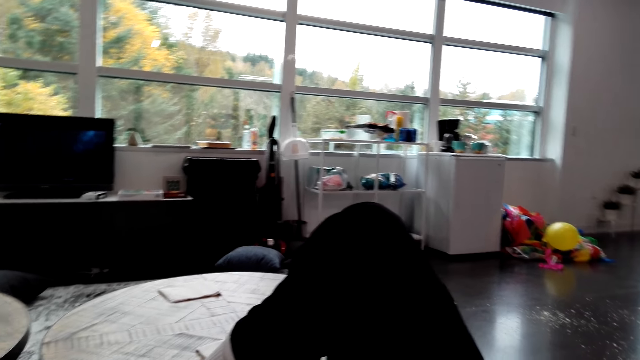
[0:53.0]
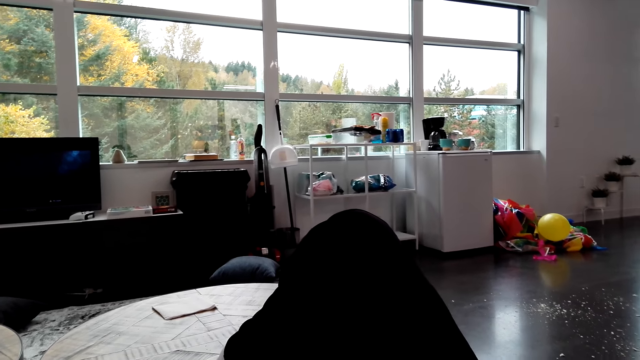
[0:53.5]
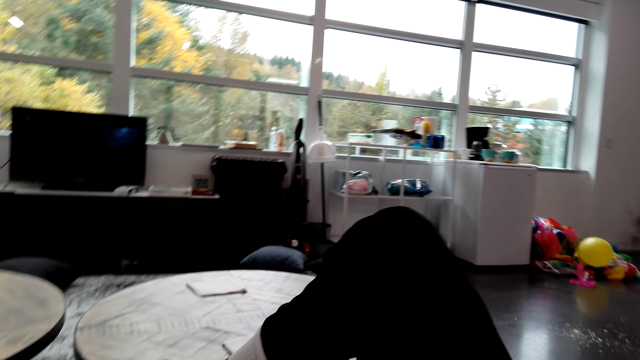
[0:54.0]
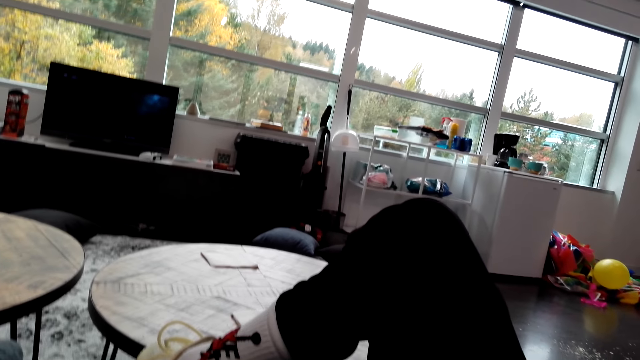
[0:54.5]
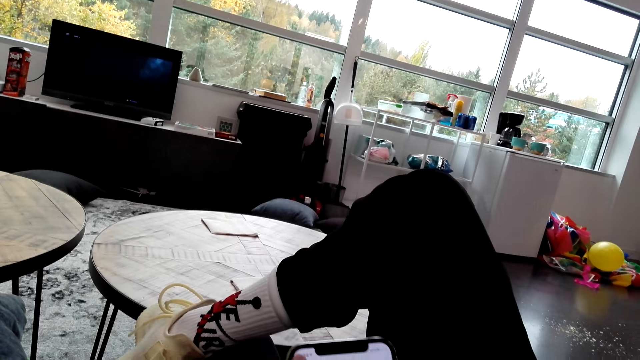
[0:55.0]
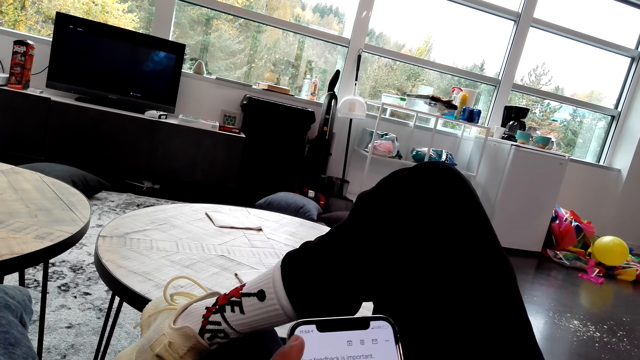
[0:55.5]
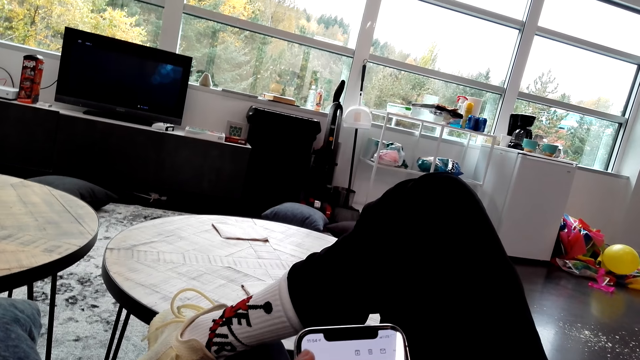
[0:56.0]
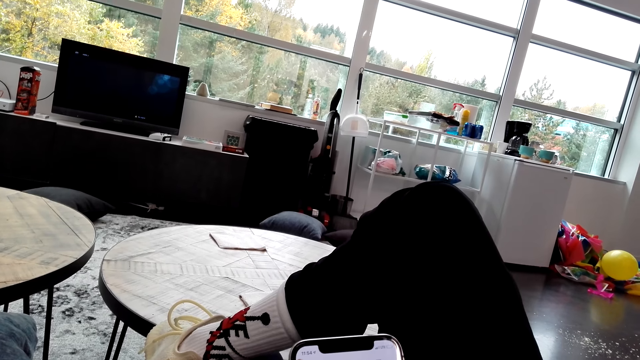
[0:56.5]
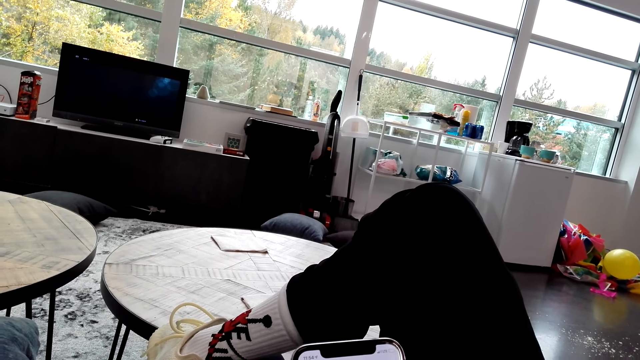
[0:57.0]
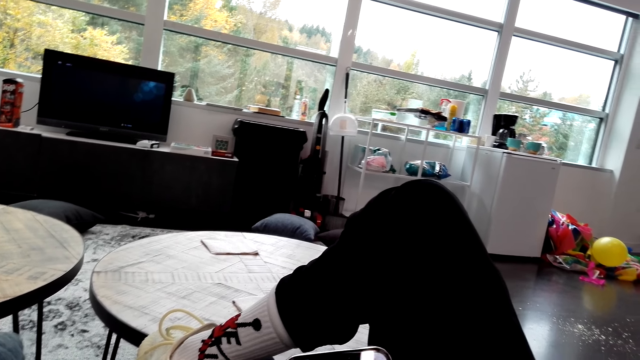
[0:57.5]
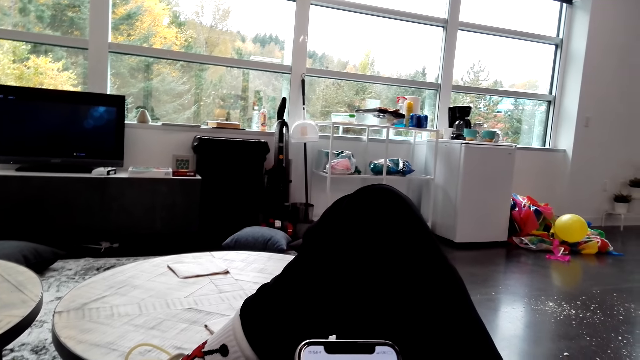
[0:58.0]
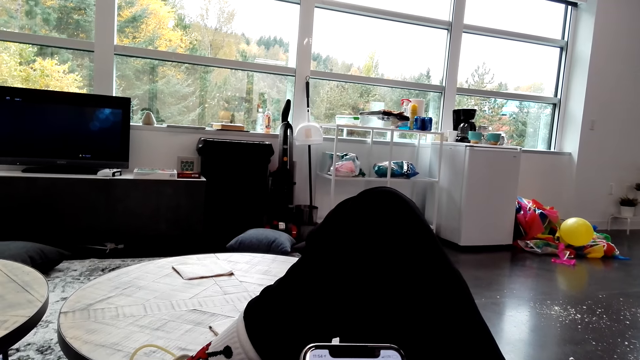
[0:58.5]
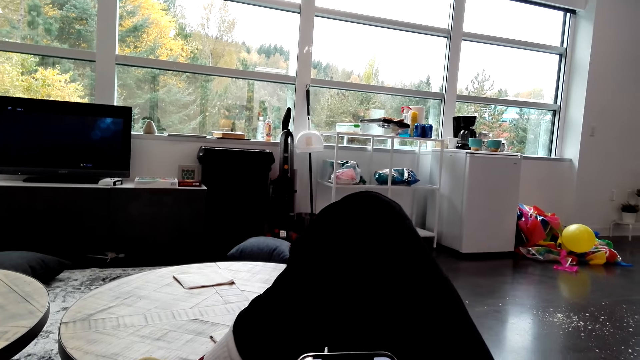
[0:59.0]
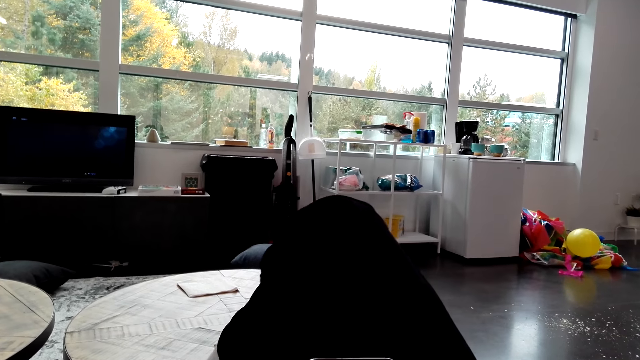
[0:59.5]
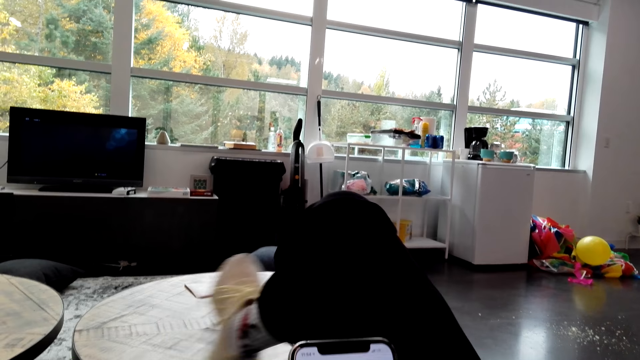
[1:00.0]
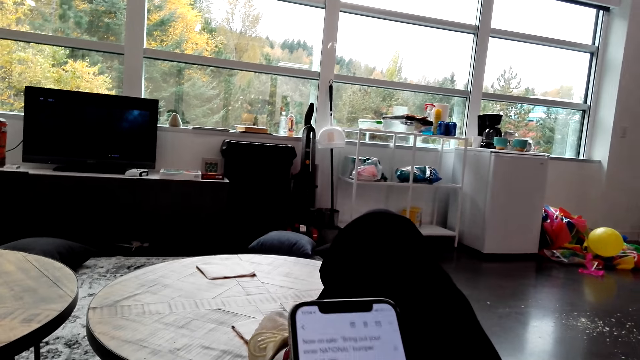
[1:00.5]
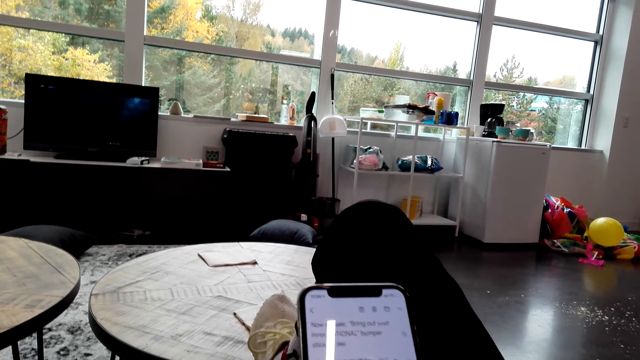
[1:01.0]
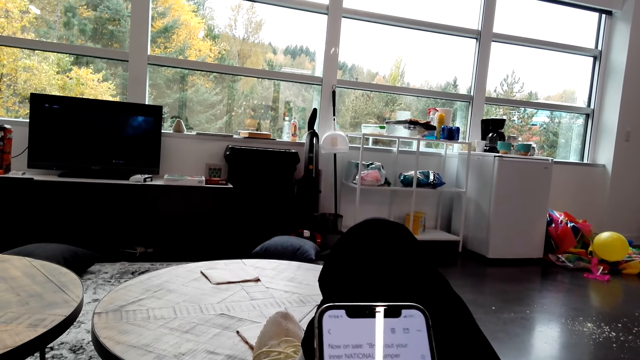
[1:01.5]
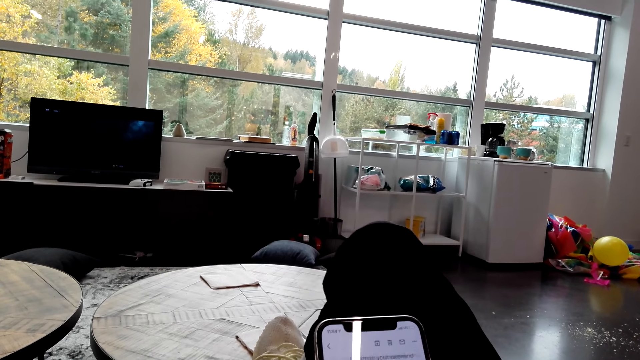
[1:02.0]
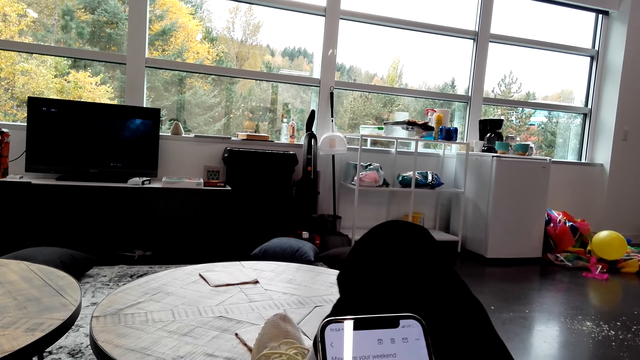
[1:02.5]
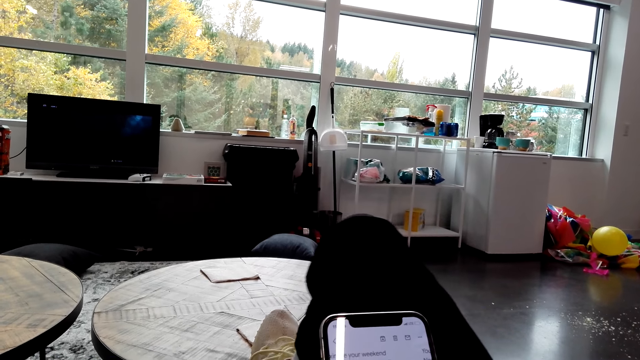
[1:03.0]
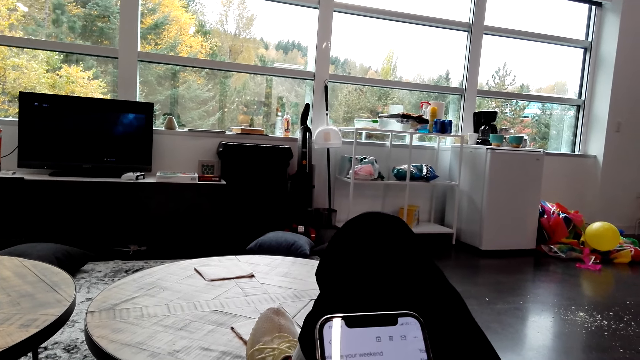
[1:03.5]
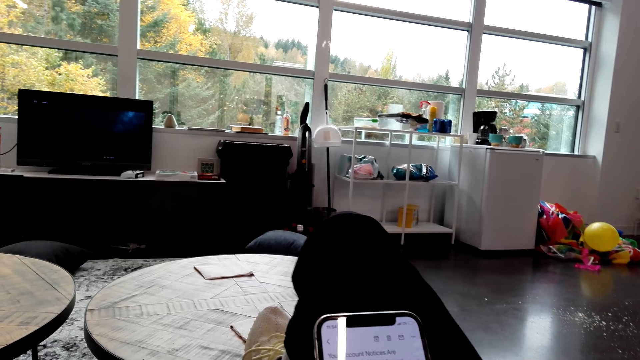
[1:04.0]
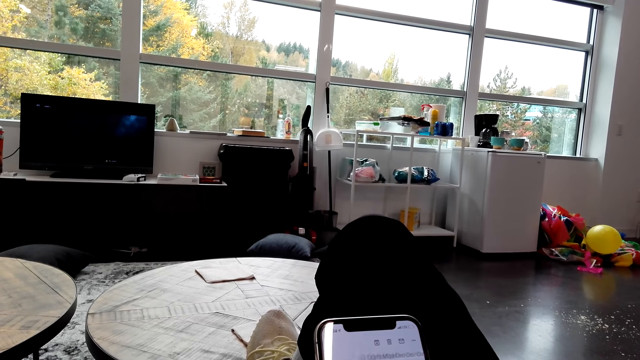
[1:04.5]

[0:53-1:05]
The camera wearer operates a phone, moves the right hand, looks around, and scrolls the phone.

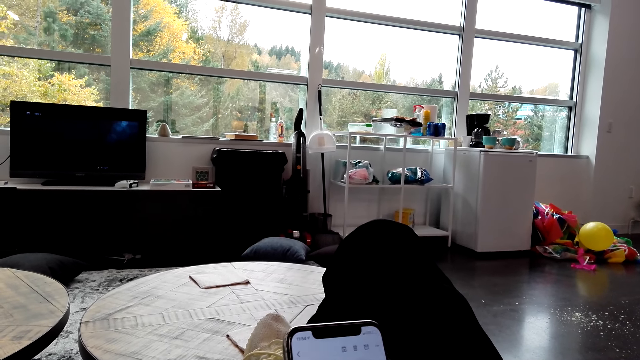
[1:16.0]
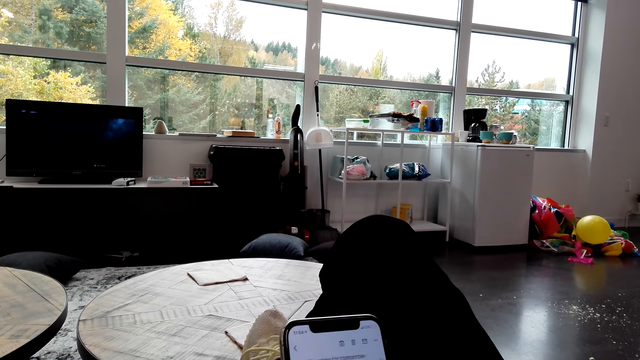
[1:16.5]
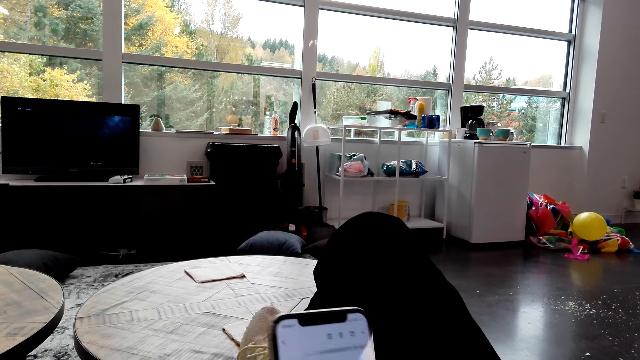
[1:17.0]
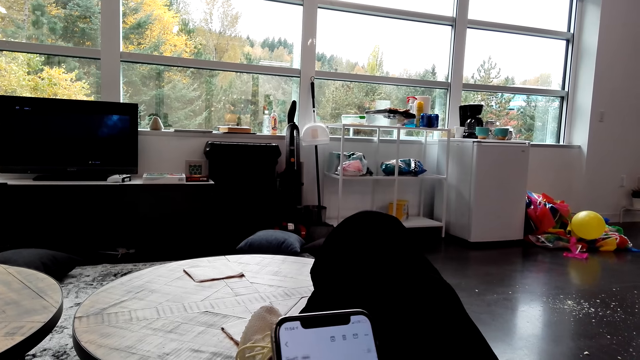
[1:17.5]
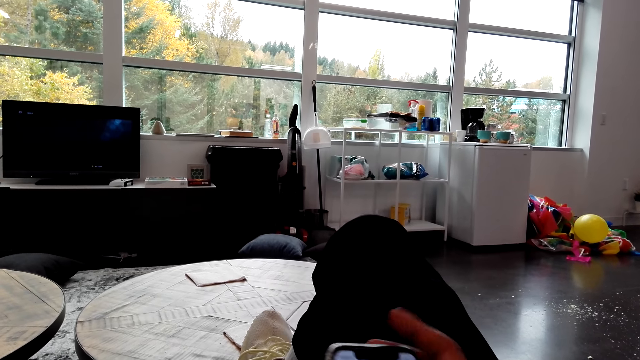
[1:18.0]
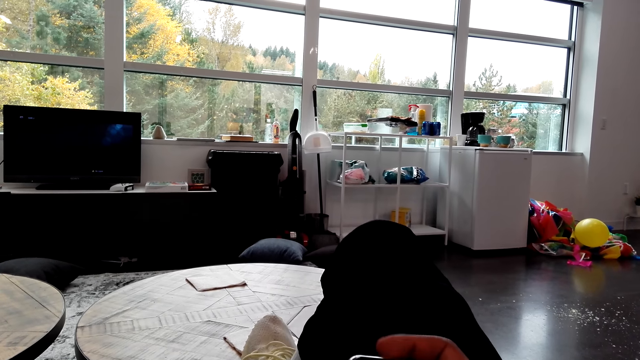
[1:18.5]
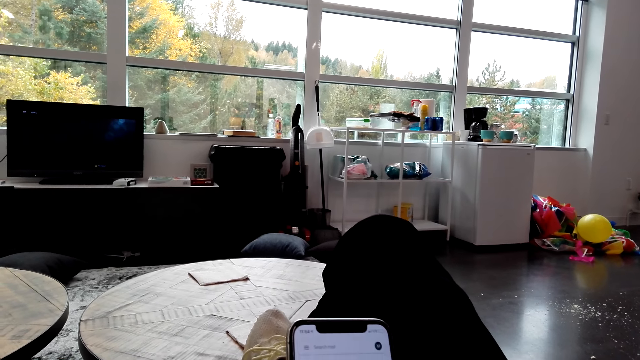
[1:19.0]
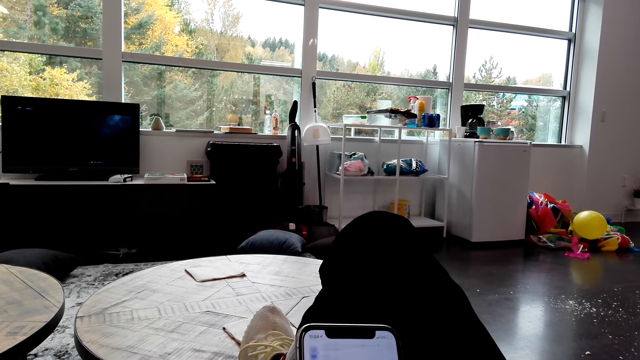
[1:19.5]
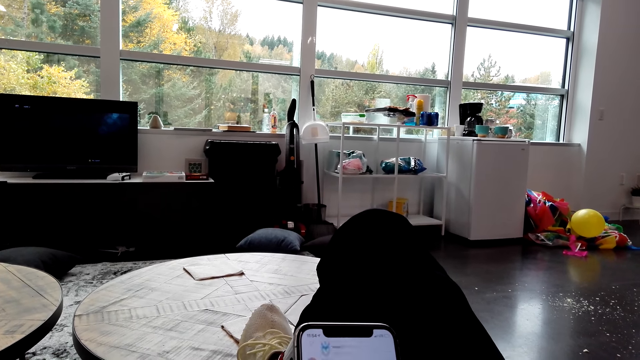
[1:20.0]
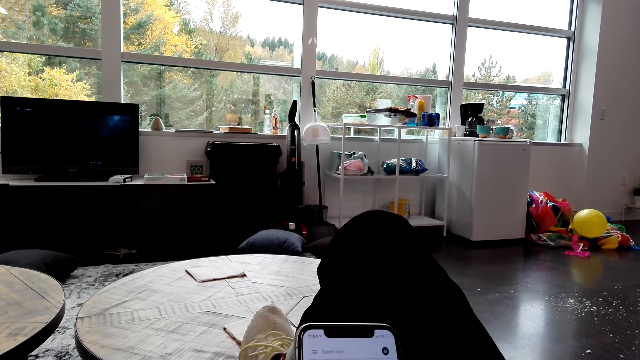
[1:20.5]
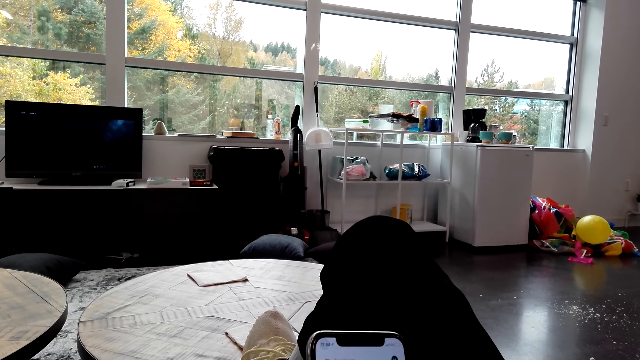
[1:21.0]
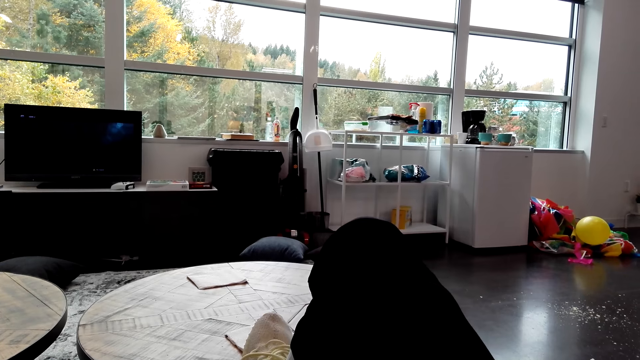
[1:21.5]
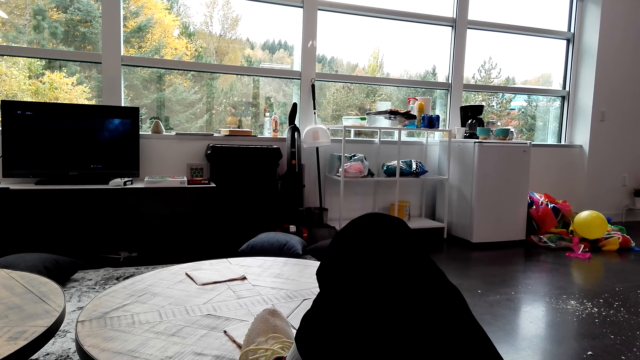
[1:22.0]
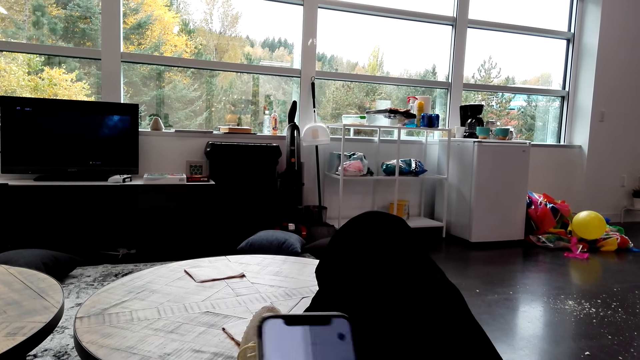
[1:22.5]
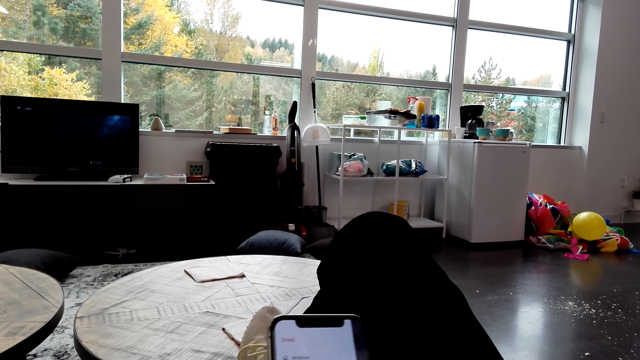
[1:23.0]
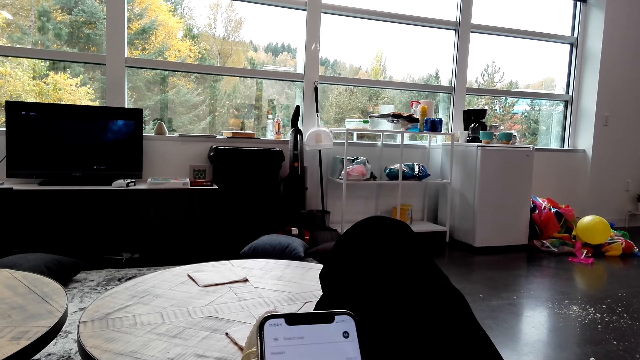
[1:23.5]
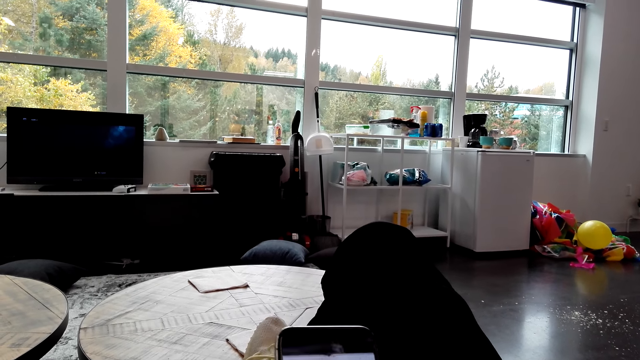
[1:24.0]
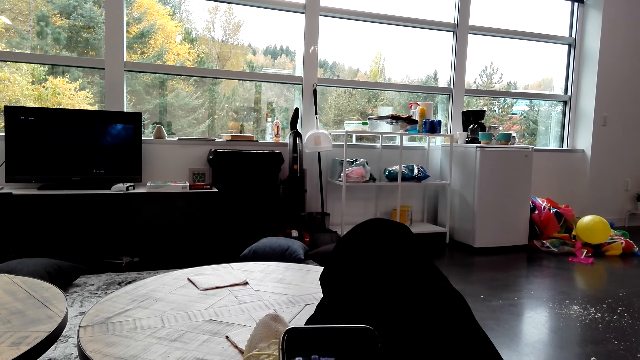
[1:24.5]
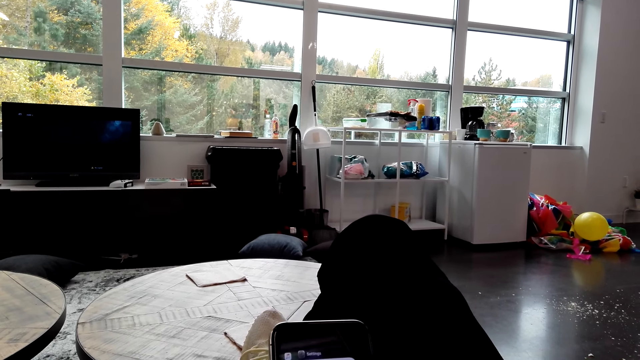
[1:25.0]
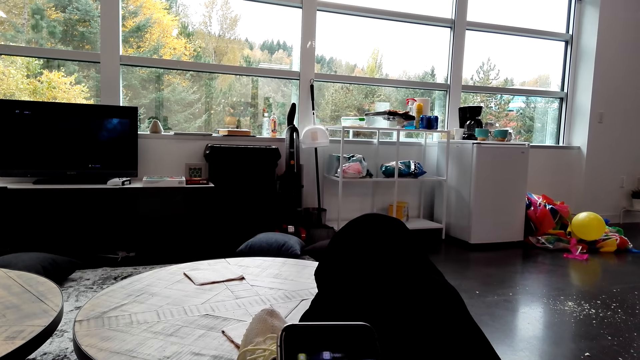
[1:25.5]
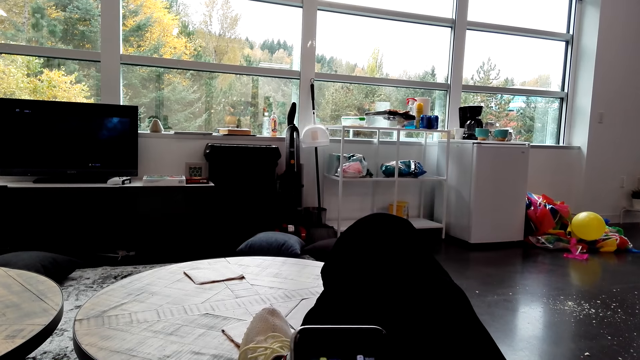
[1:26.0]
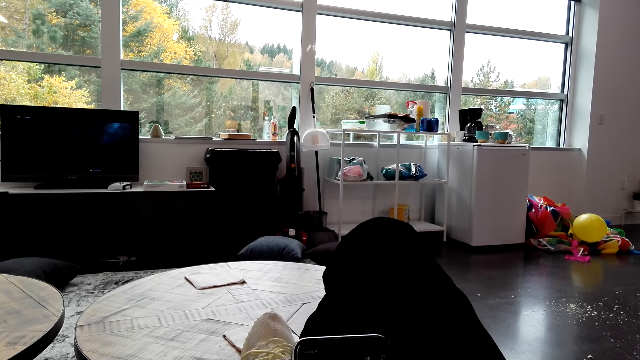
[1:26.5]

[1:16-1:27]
The camera wearer moves the right hand and operates a phone. They move the phone and look around the house. They lift the phone and operate the phone.
